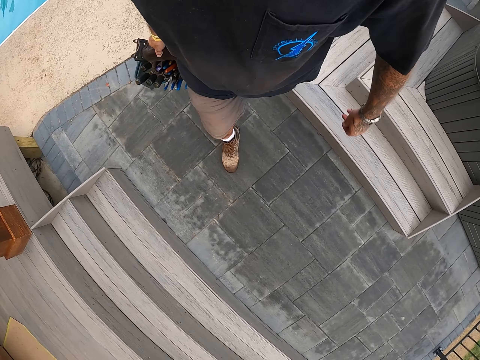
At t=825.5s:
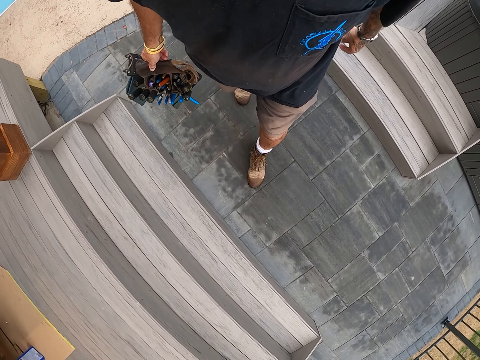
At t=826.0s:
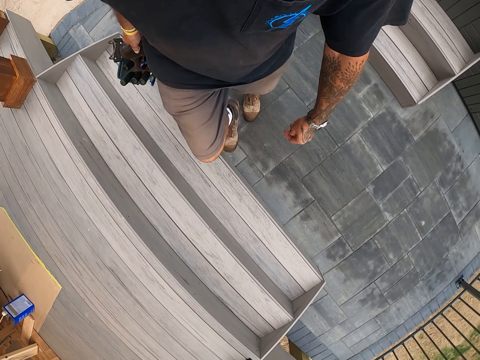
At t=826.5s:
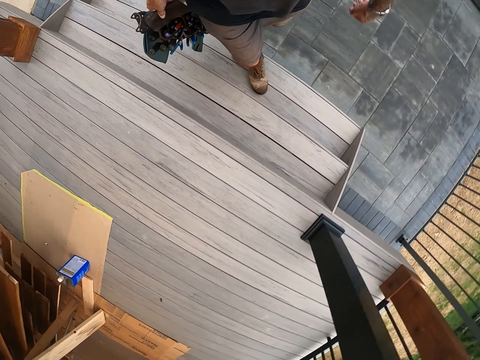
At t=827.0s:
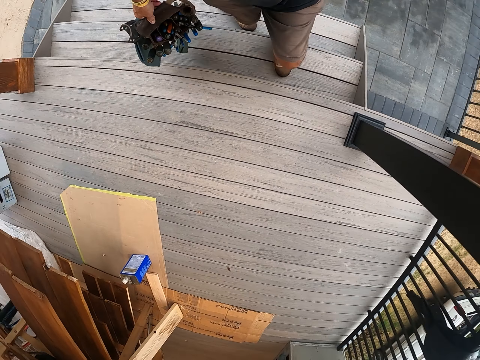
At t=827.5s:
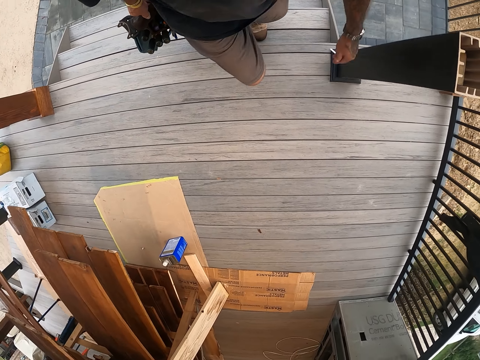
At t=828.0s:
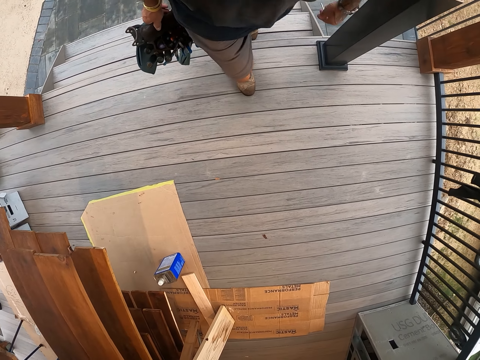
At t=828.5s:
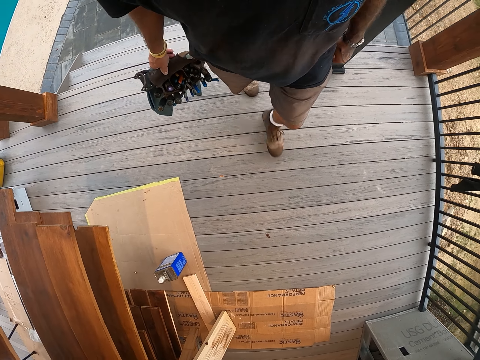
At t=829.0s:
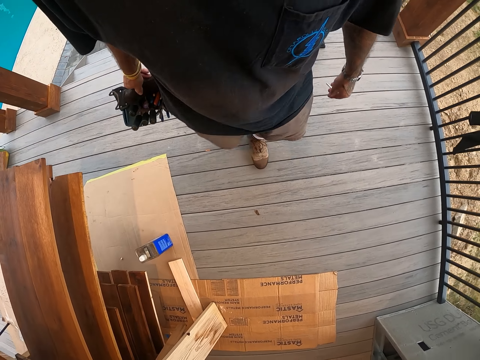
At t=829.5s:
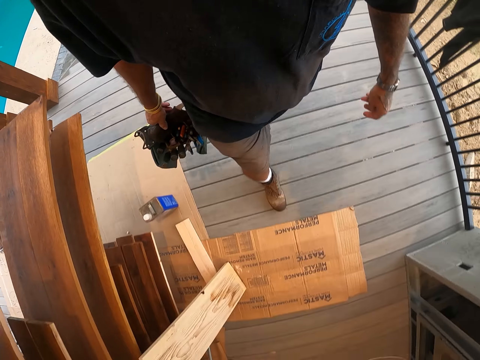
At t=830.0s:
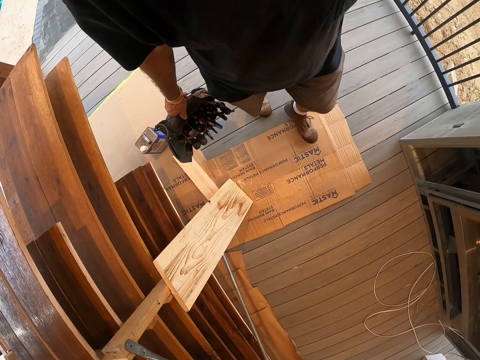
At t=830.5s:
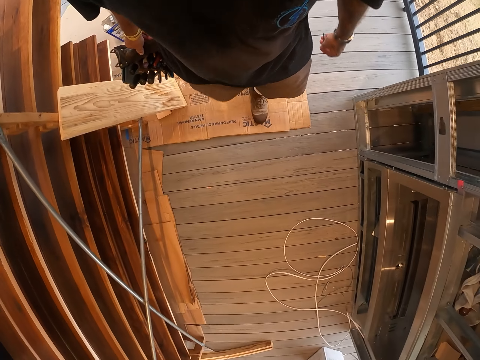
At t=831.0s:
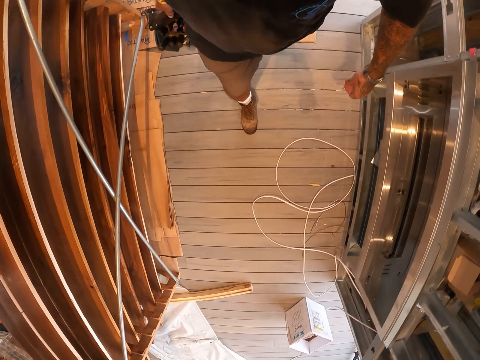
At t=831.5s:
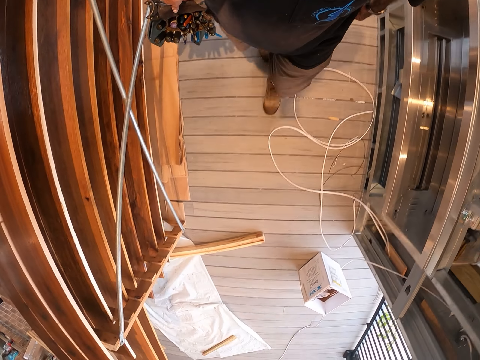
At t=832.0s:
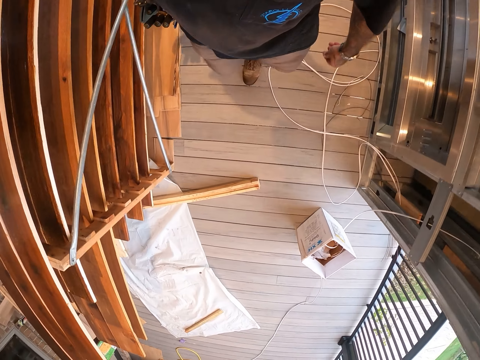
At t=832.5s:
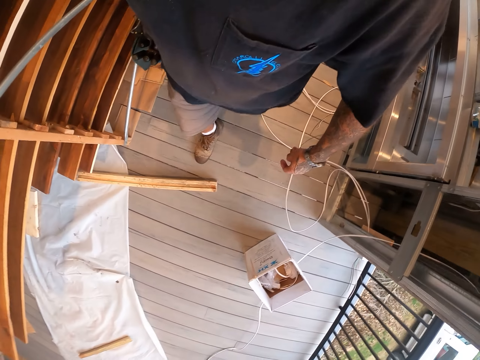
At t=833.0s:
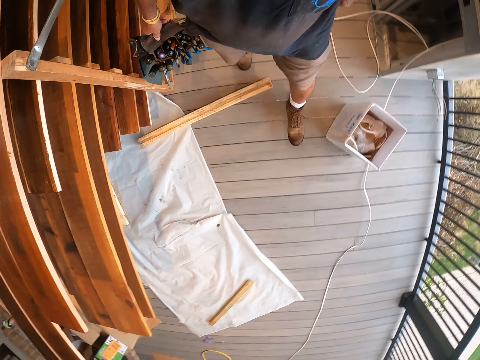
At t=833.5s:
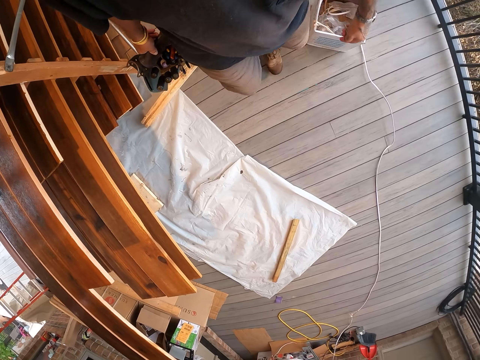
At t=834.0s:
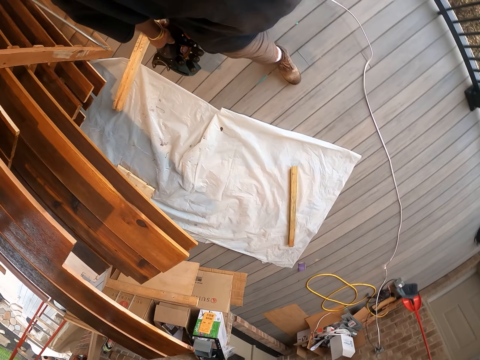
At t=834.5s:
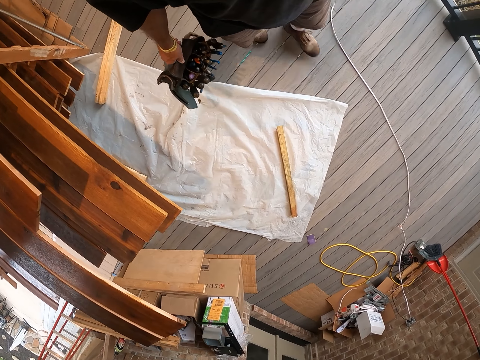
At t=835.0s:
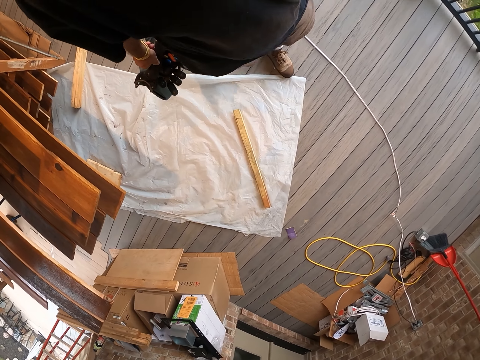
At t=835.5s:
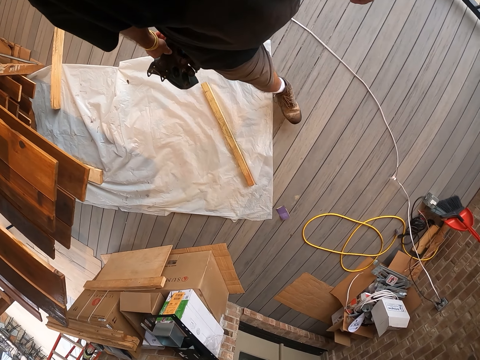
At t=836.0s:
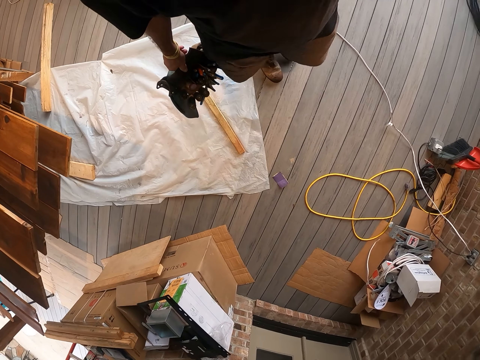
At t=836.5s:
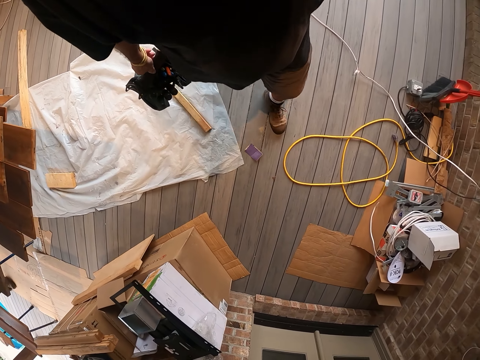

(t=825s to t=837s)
The camera wearer walks into a workshop.

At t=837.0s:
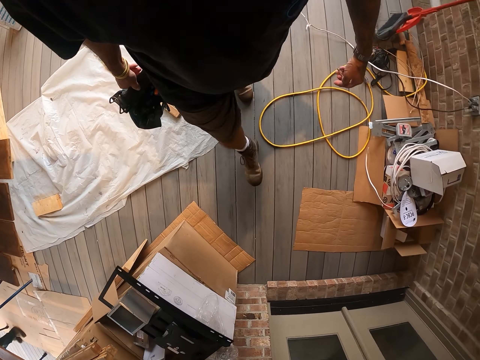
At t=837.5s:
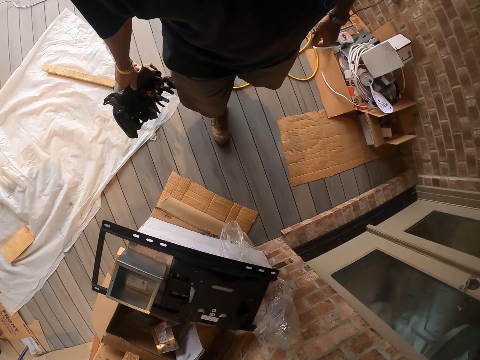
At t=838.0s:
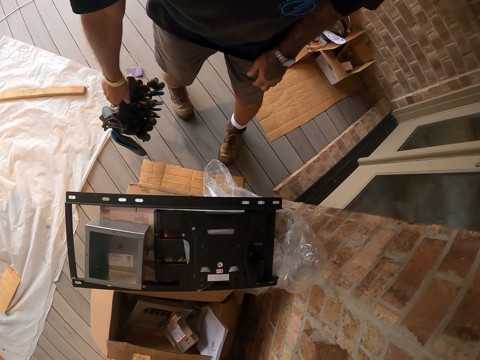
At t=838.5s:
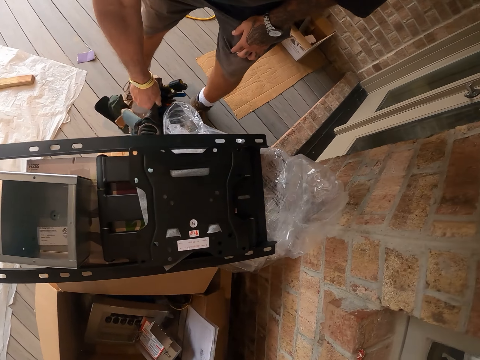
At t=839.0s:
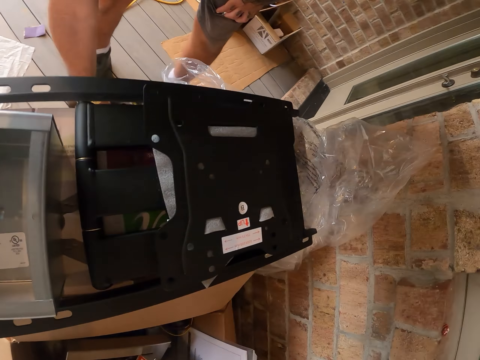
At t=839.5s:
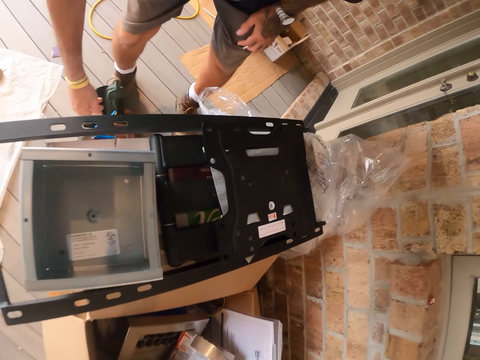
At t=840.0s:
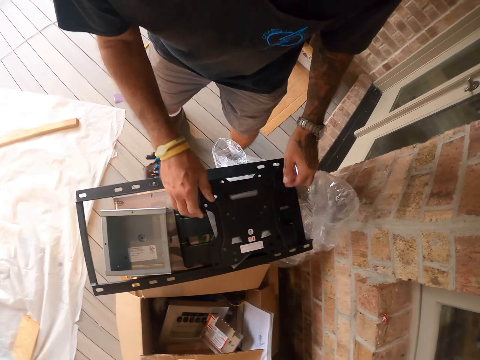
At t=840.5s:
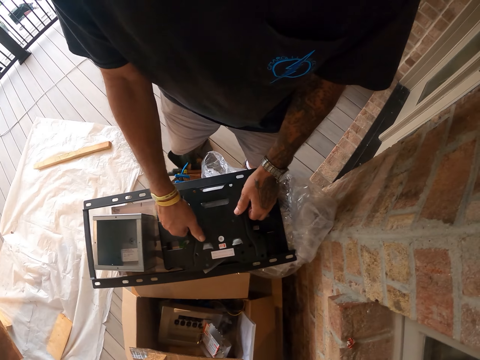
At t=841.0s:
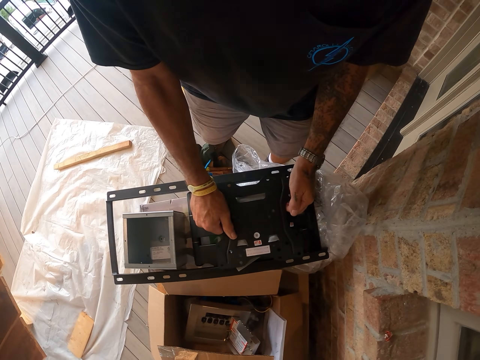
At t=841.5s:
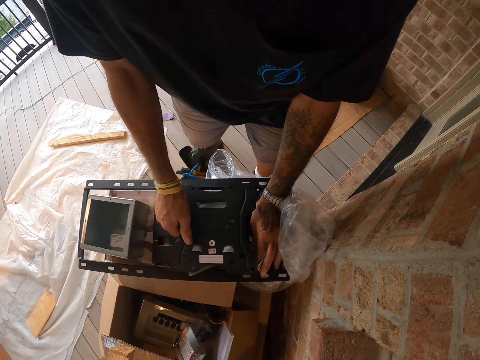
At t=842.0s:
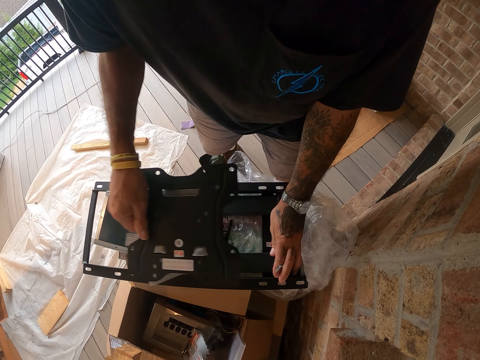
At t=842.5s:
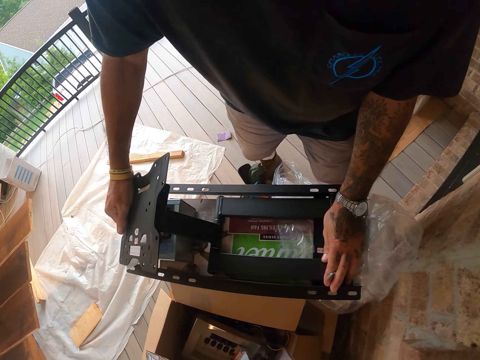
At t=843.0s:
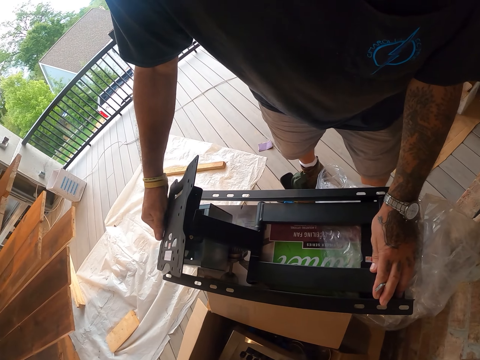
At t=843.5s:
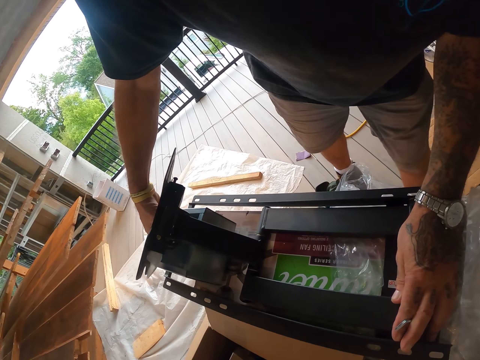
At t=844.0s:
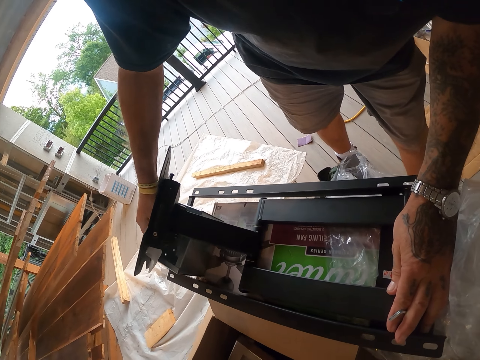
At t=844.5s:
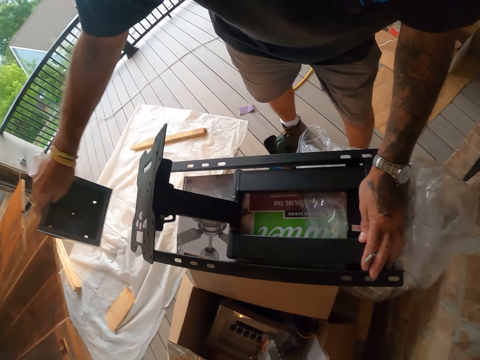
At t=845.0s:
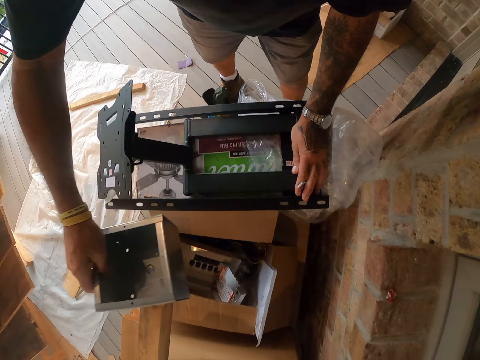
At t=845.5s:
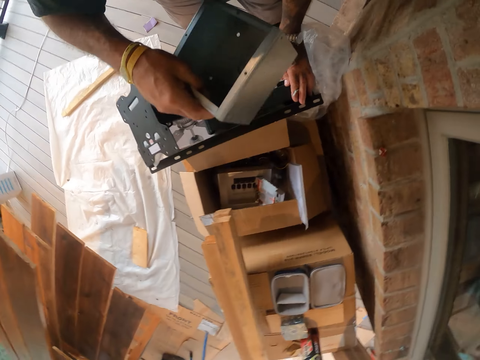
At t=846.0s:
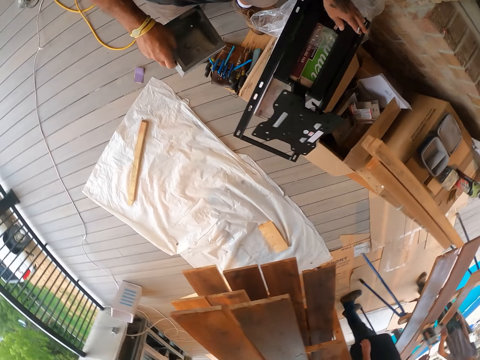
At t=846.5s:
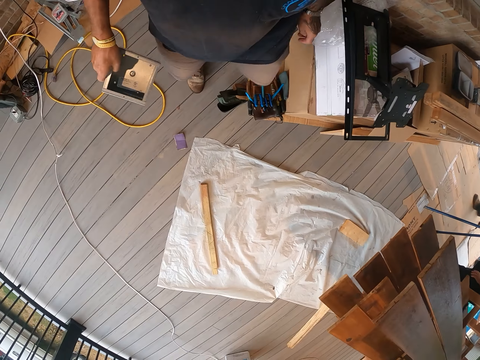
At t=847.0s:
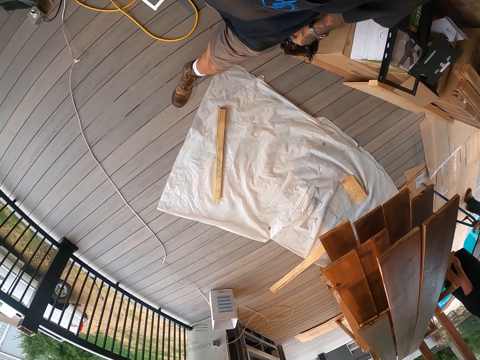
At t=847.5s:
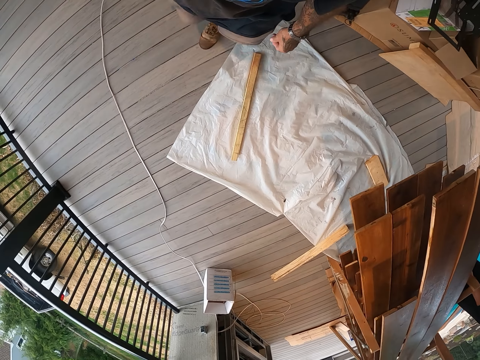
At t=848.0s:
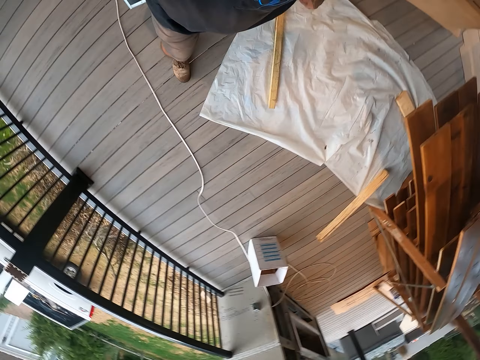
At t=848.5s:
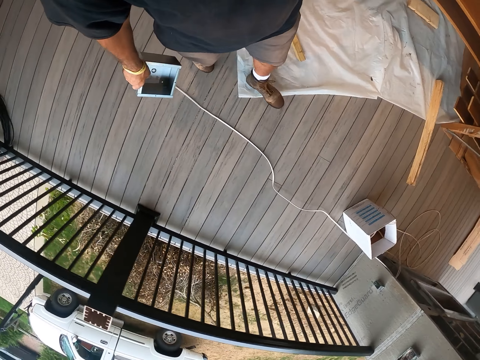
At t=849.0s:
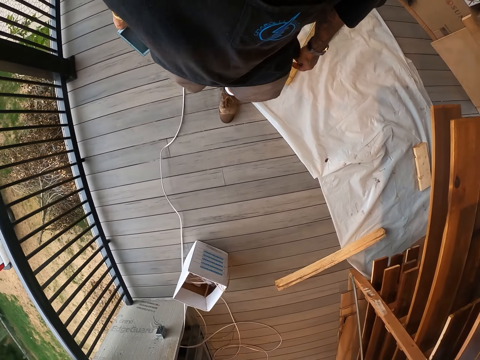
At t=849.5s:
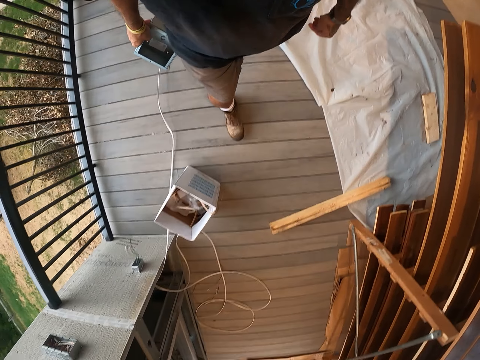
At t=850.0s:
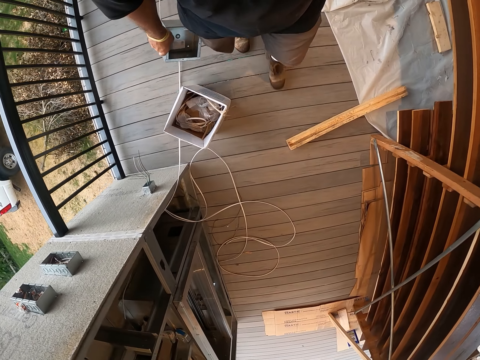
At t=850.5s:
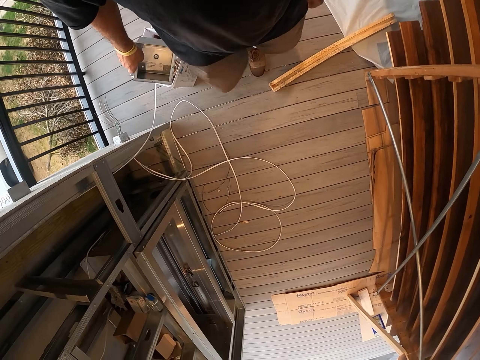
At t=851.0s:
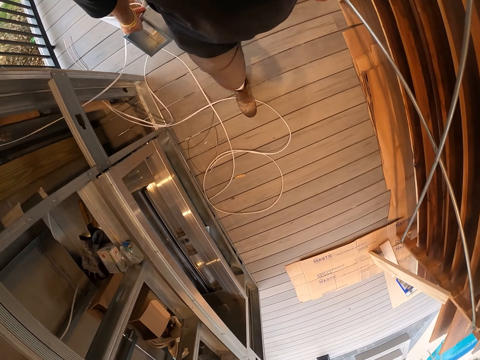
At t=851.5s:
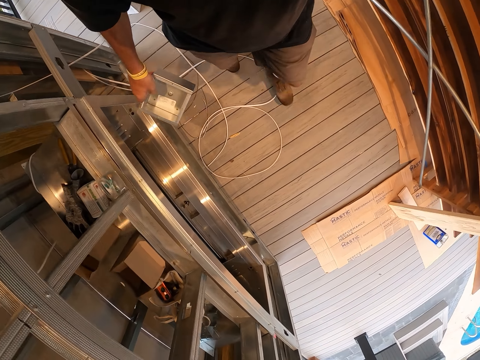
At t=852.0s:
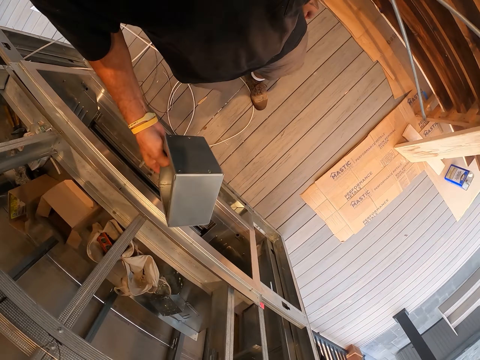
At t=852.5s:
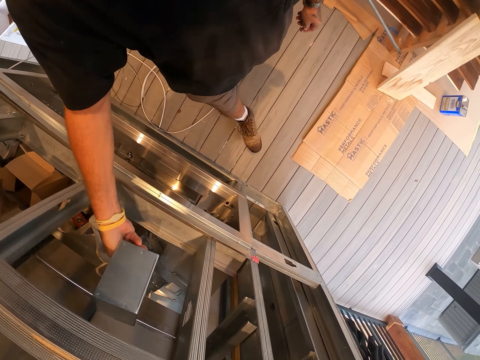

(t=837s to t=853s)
The camera wearer puts the tool bag holder on the floor. They move the TV wall mount on the box. They touch the TV mount. They pull a metal out of the TV mount. They pick up the container from the box. They hold the box. They walk around the workshop.
